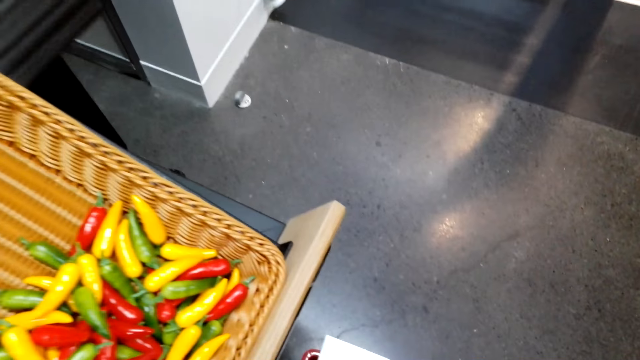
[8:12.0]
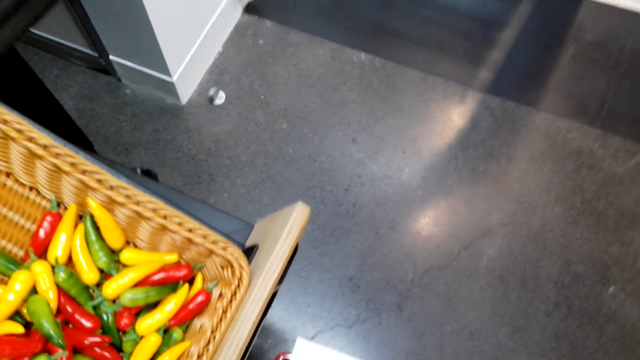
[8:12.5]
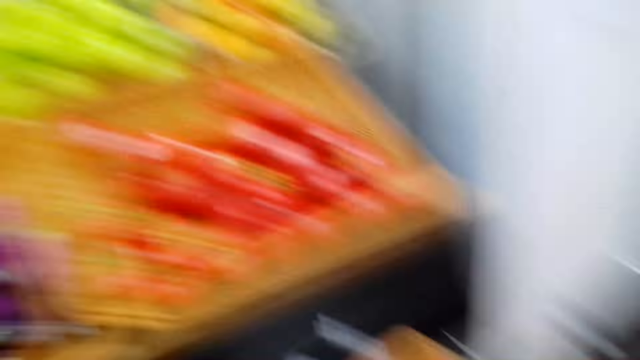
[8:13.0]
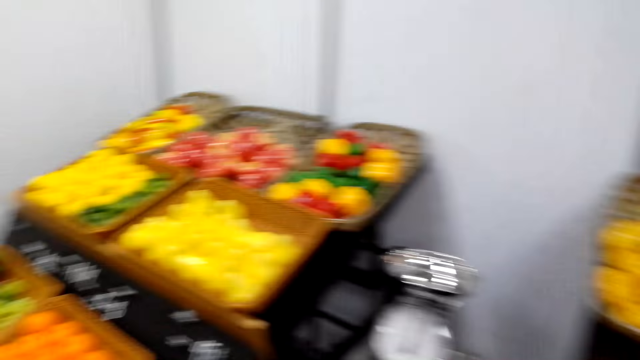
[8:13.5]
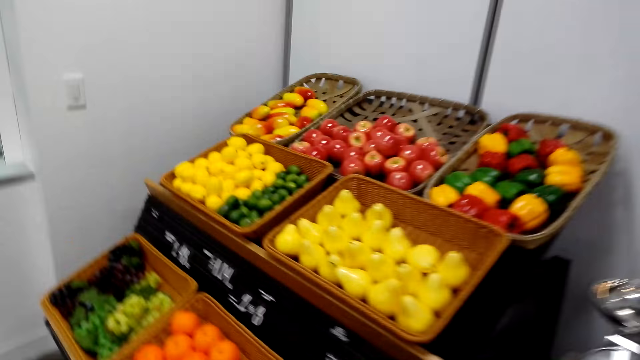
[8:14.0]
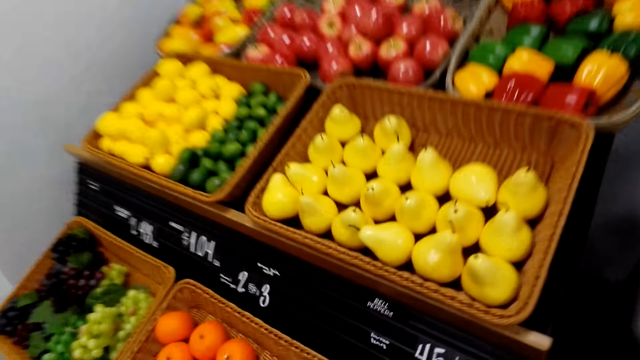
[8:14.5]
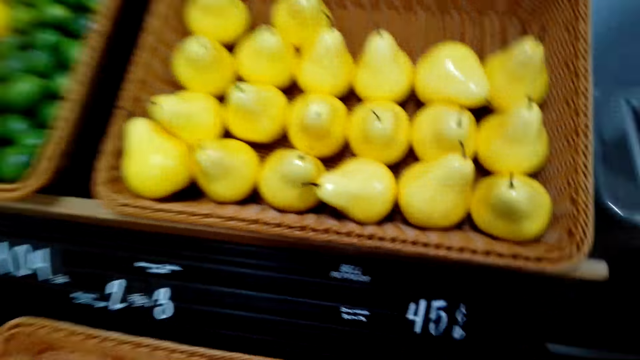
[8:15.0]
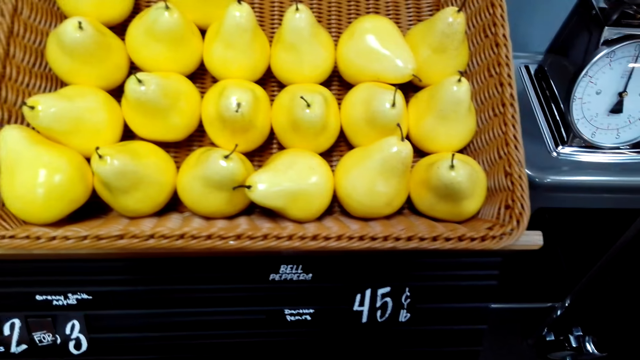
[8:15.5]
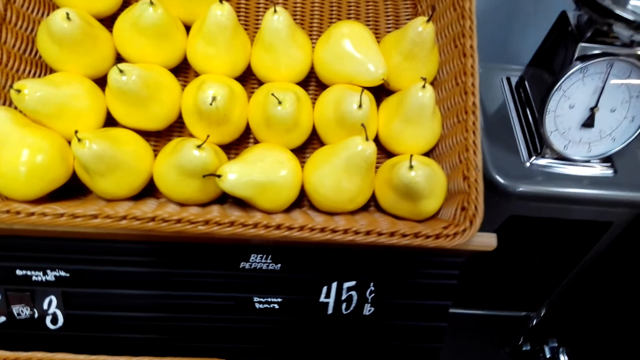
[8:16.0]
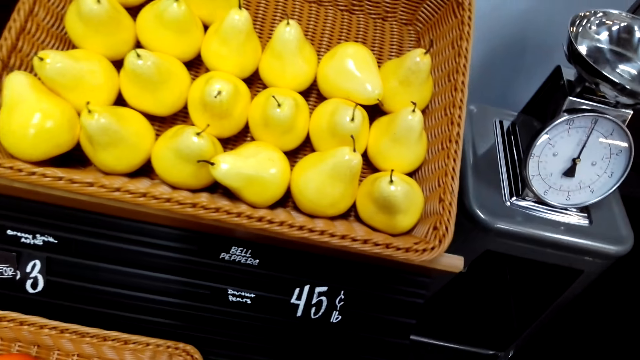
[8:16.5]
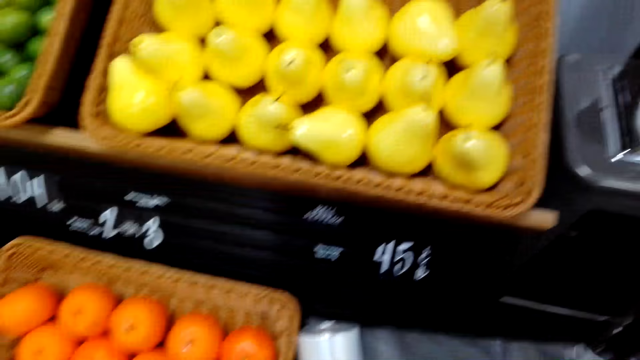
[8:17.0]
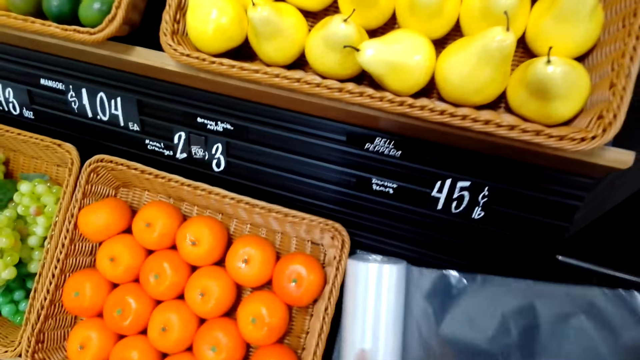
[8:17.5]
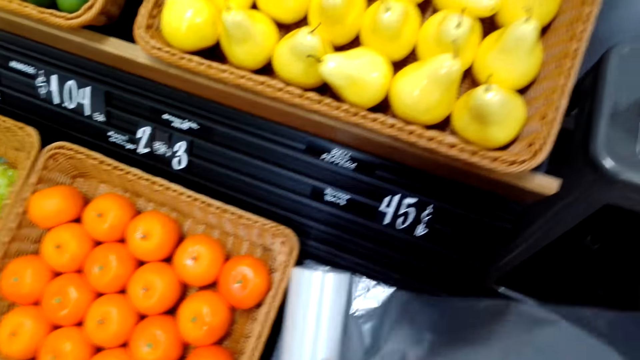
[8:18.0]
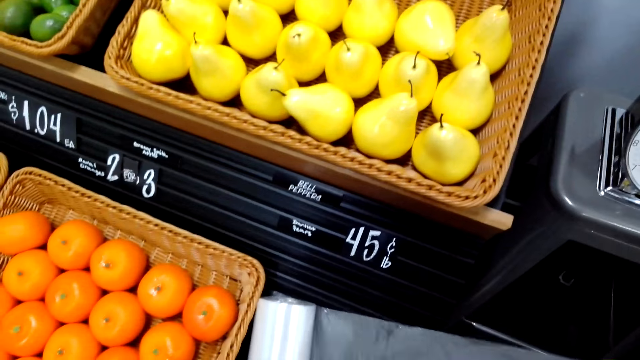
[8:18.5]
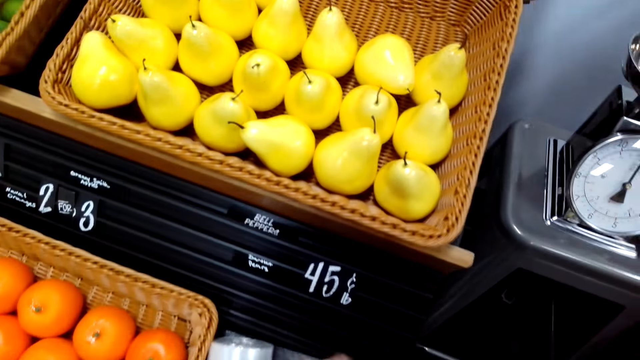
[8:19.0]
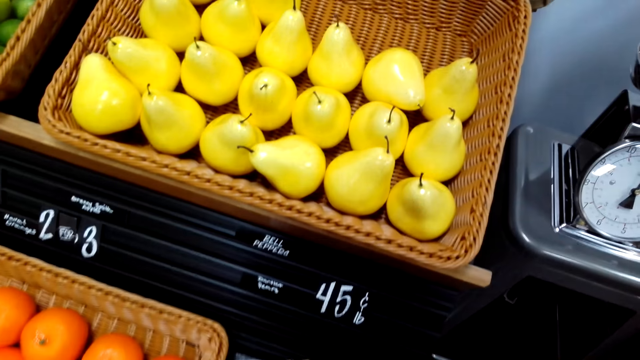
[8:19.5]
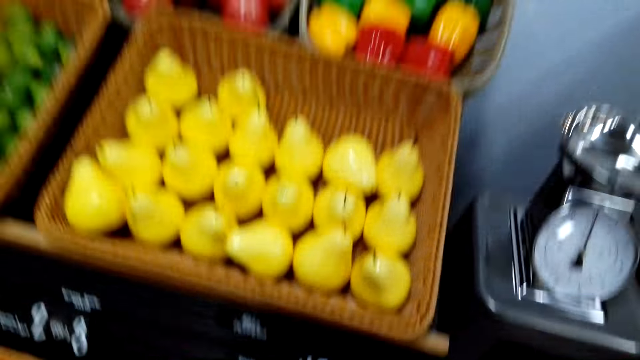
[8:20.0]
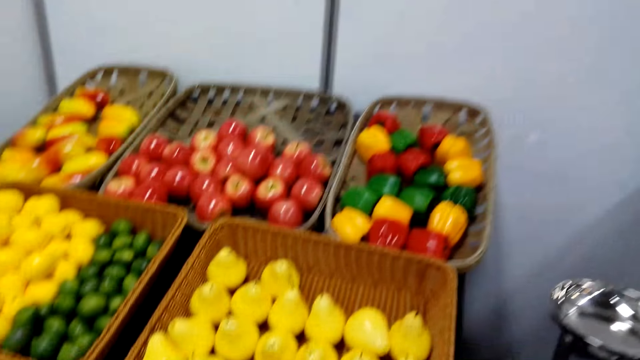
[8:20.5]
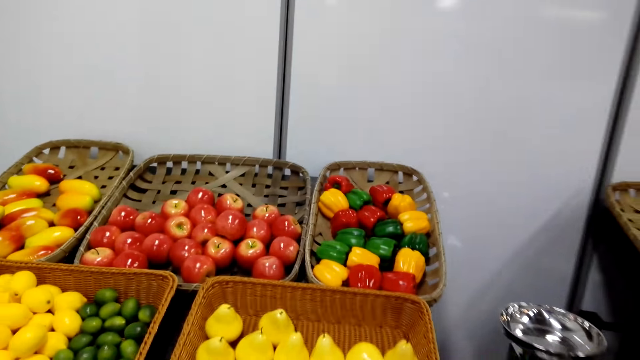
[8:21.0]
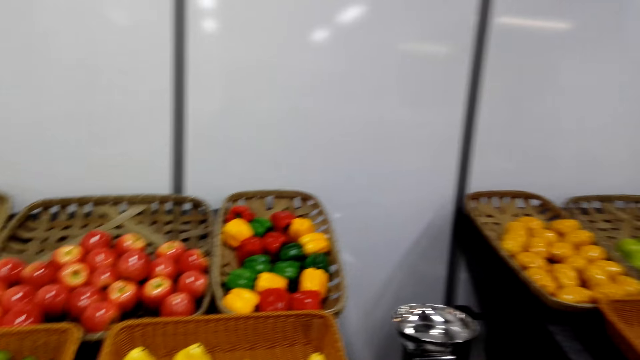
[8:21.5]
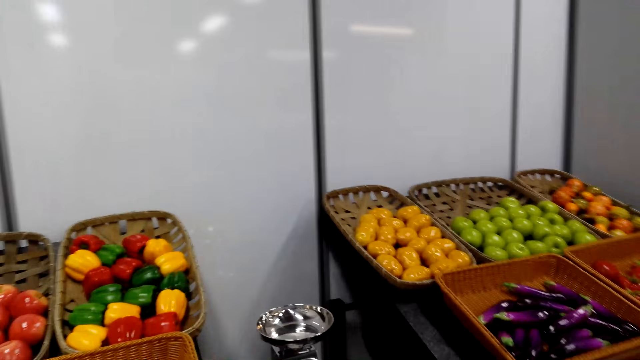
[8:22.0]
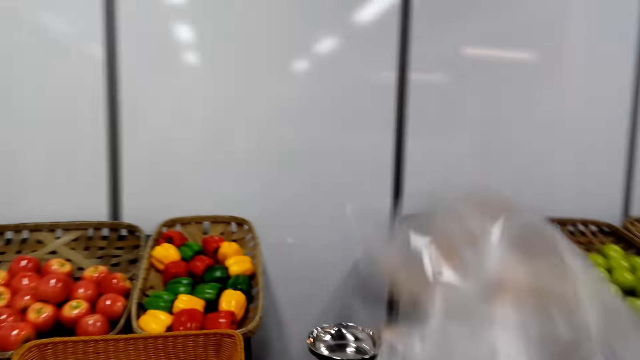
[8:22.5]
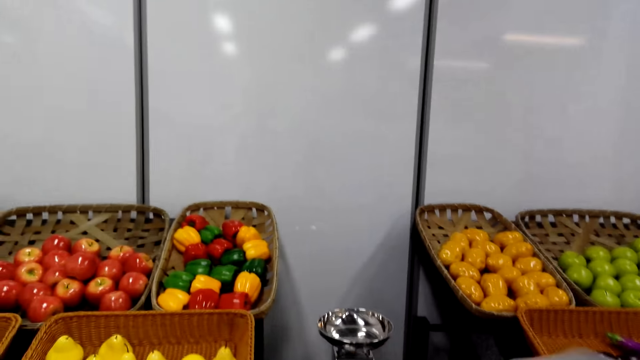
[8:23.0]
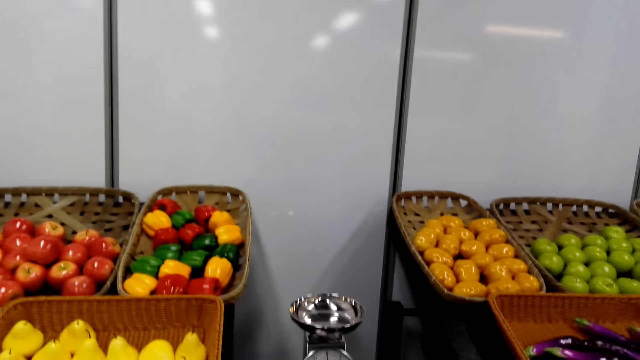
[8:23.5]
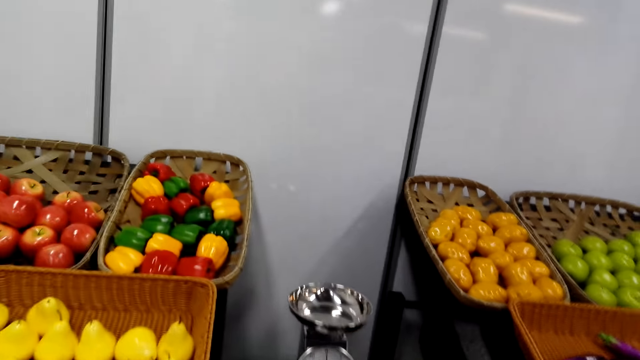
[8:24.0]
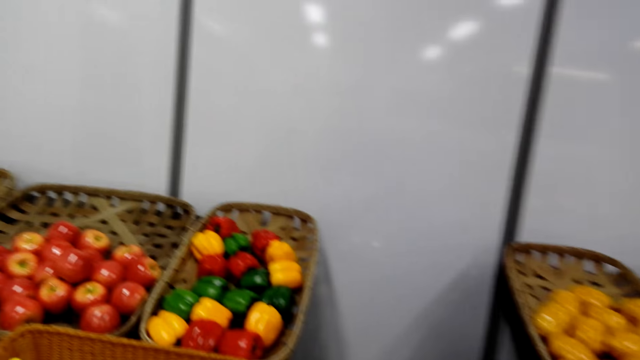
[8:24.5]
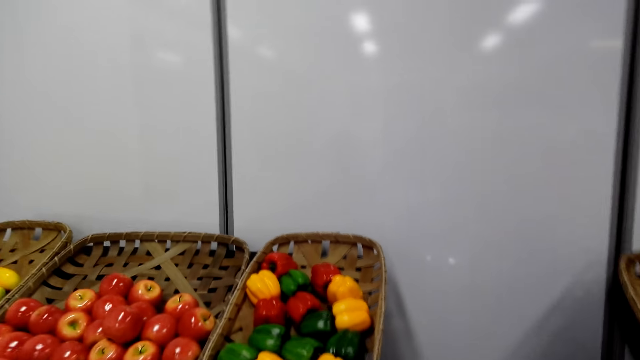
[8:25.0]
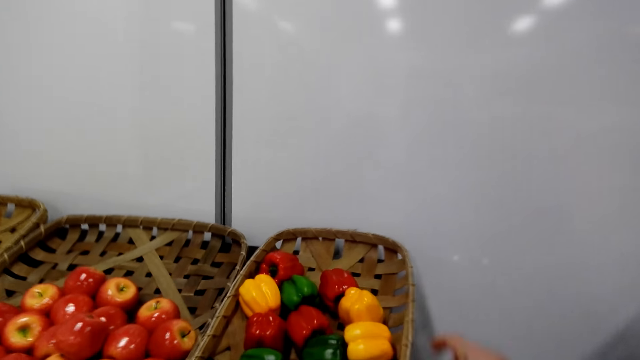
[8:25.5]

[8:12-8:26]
The camera wearer looks around. They do something. They cut the paper. They swing the nylon paper.

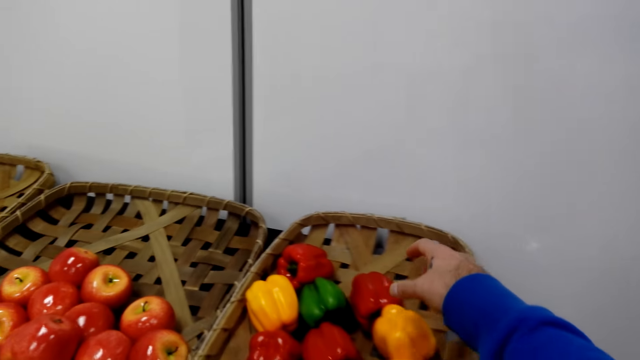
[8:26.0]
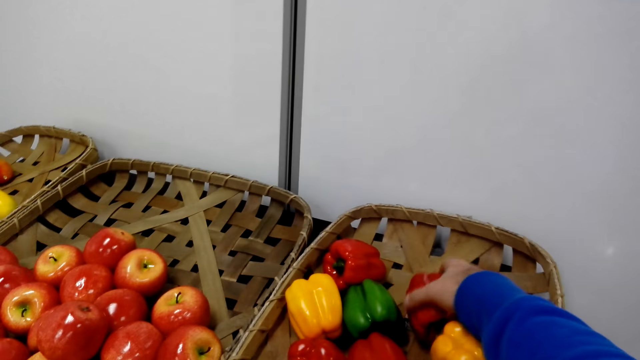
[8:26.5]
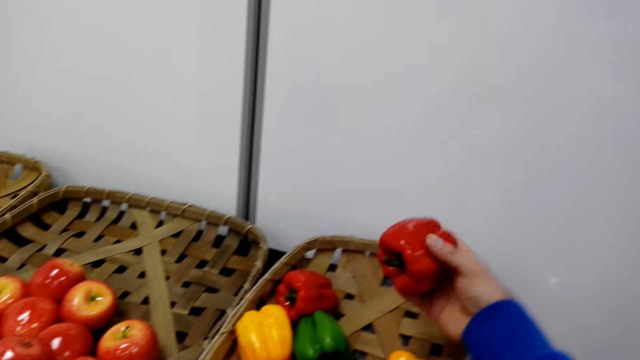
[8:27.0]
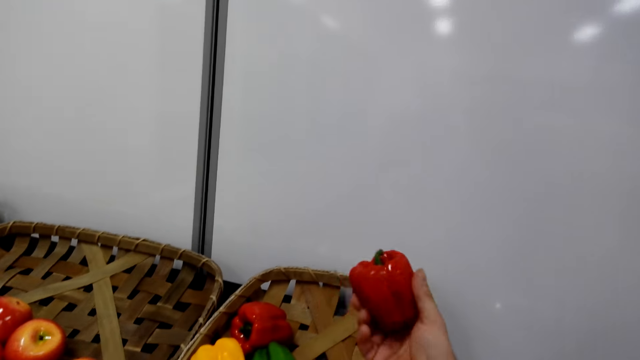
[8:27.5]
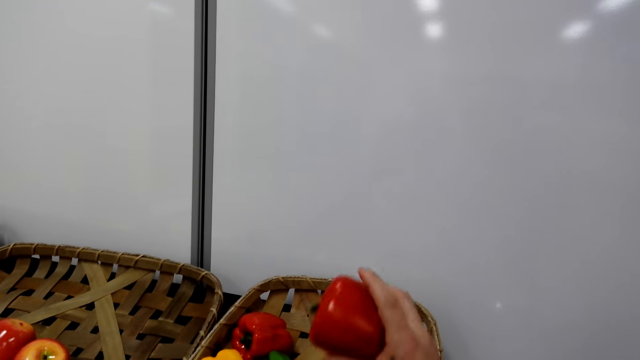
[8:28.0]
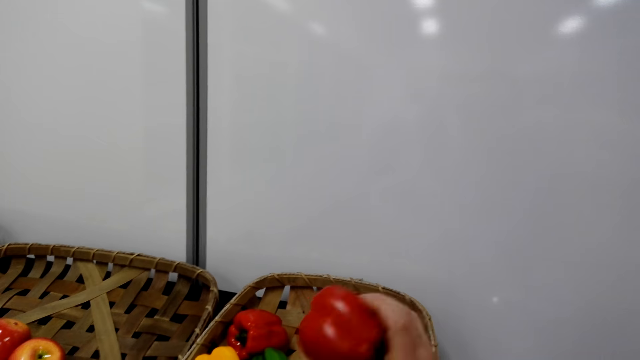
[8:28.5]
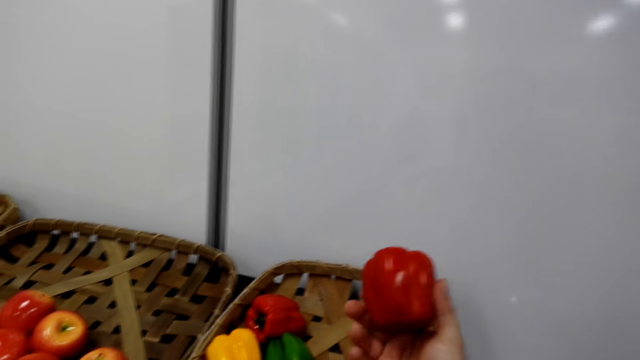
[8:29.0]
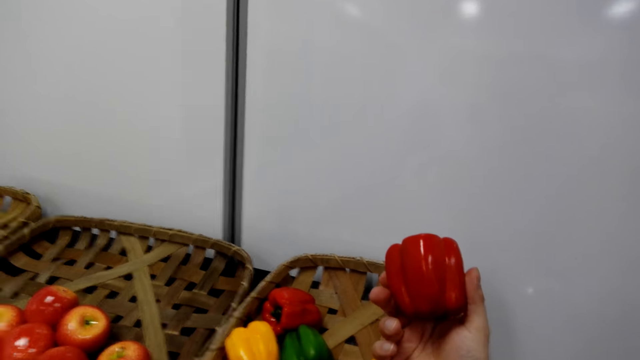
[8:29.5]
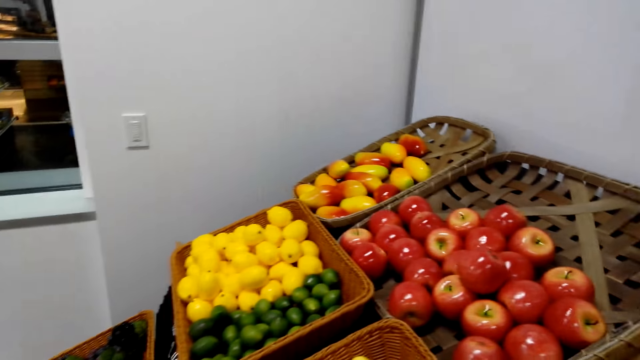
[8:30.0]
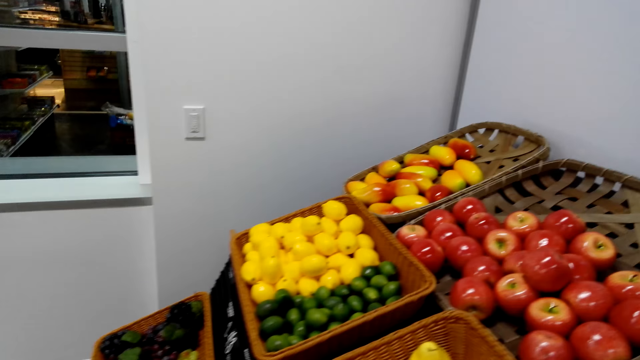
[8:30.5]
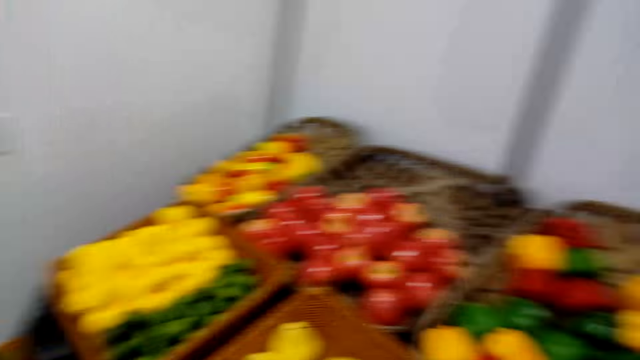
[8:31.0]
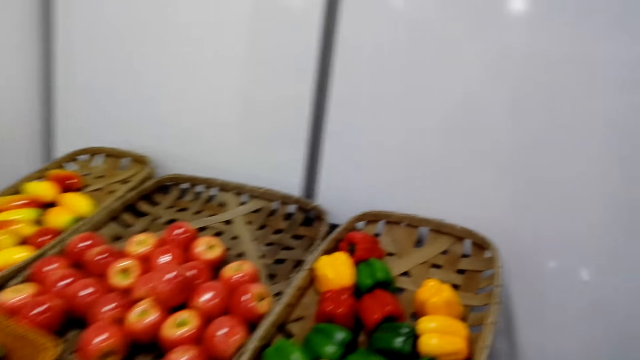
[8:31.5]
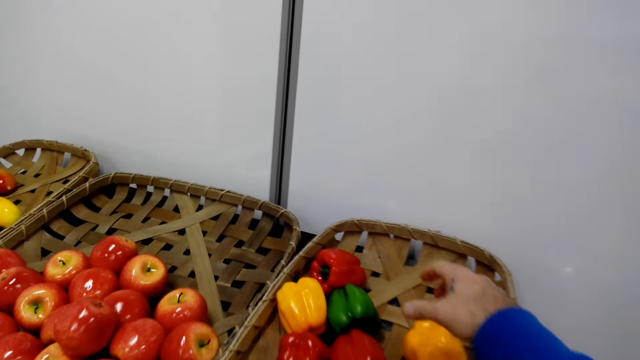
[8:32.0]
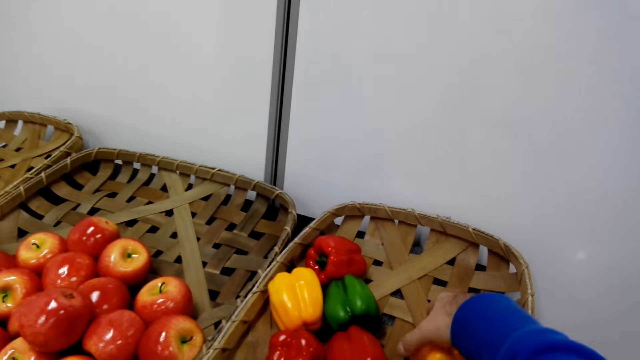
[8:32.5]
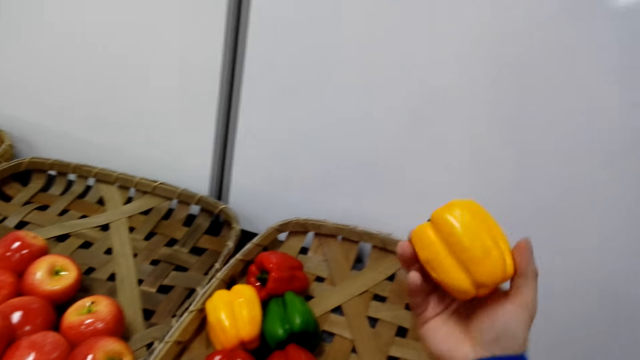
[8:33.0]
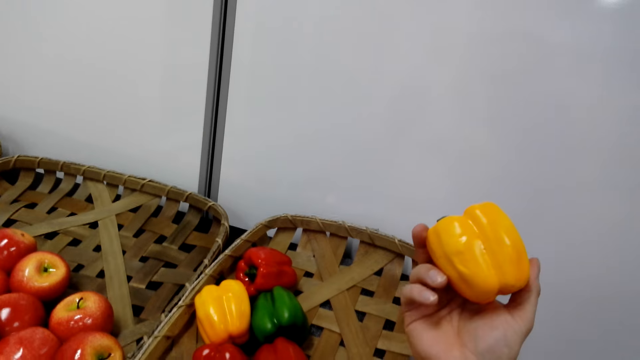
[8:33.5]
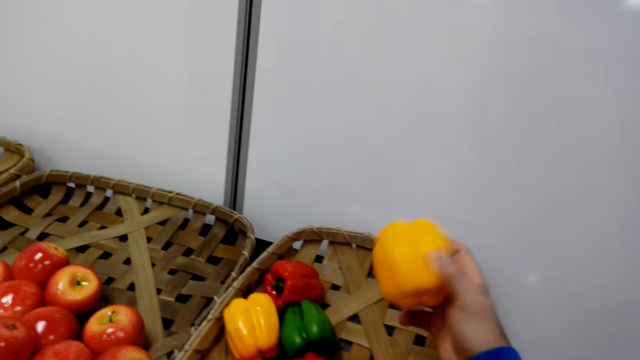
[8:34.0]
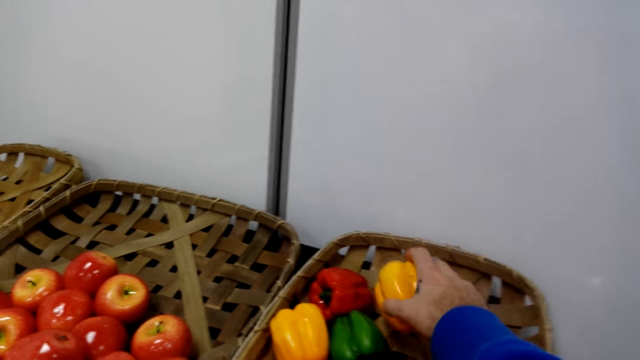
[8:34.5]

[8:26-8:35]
The camera wearer picks the red pepper from the basket. They sample the pepper. They put the pepper in the paper. They hold another pepper. They pick the pepper from the basket.
